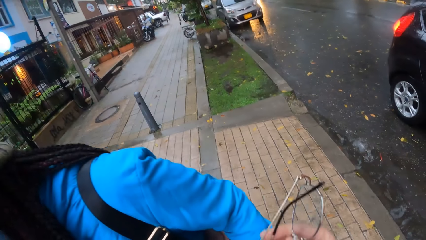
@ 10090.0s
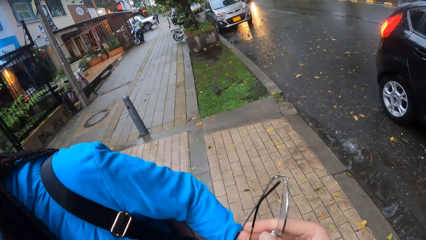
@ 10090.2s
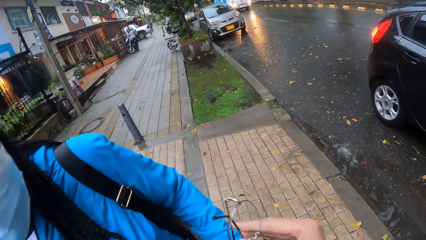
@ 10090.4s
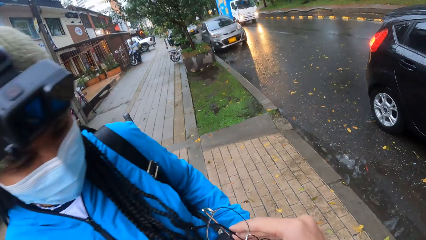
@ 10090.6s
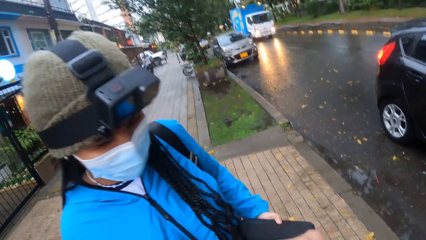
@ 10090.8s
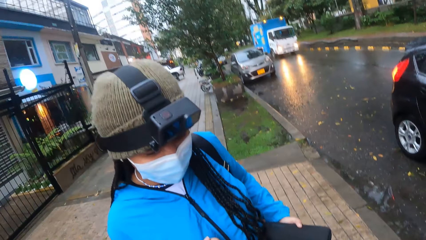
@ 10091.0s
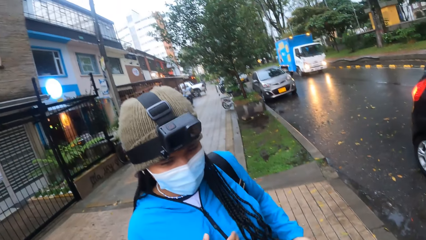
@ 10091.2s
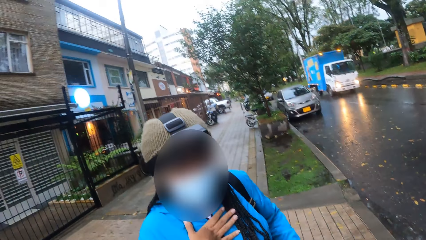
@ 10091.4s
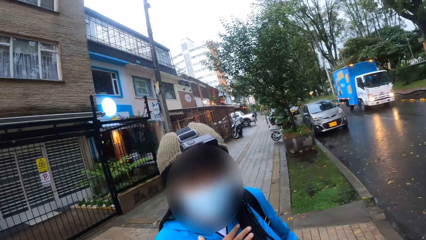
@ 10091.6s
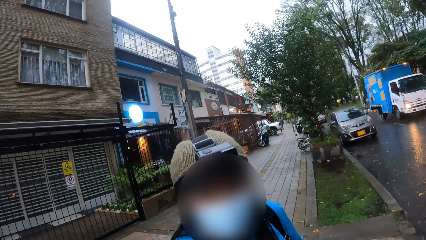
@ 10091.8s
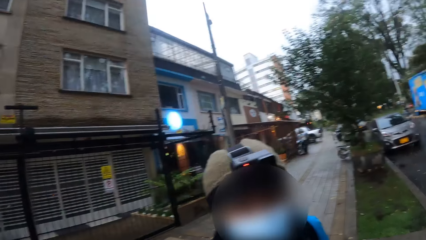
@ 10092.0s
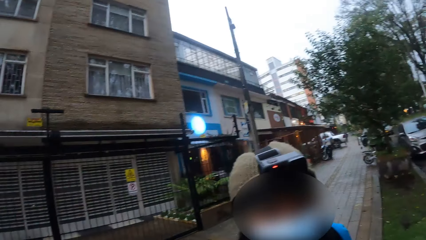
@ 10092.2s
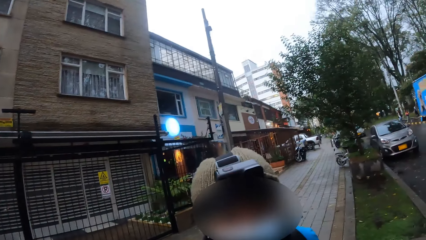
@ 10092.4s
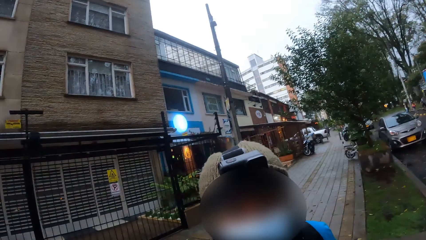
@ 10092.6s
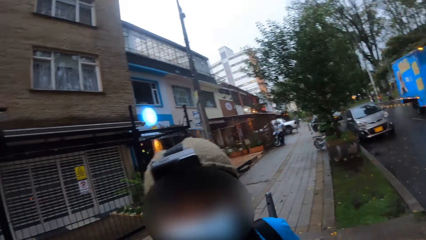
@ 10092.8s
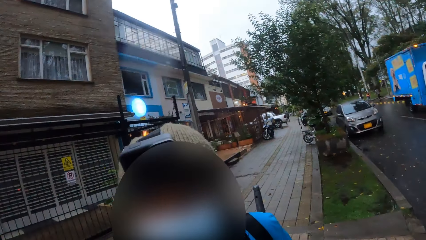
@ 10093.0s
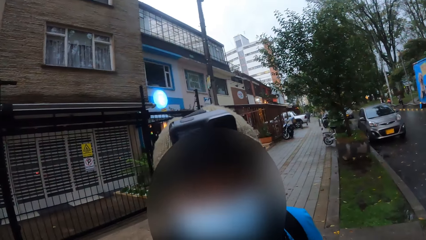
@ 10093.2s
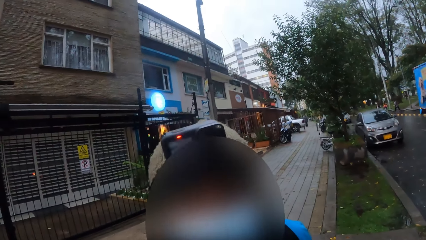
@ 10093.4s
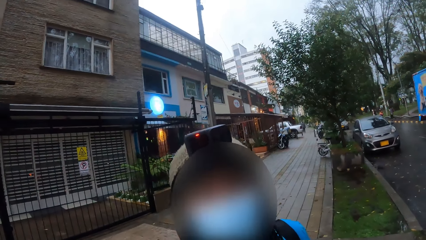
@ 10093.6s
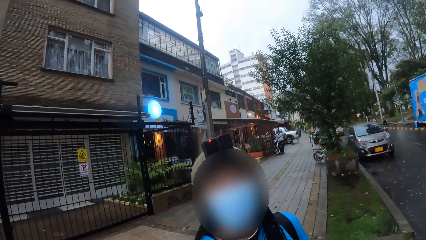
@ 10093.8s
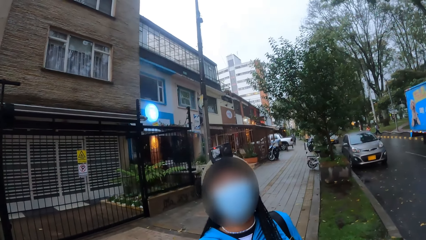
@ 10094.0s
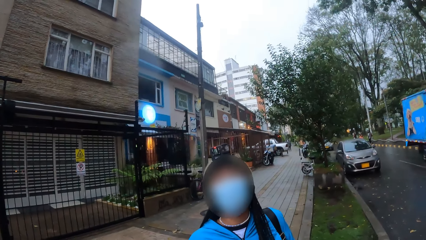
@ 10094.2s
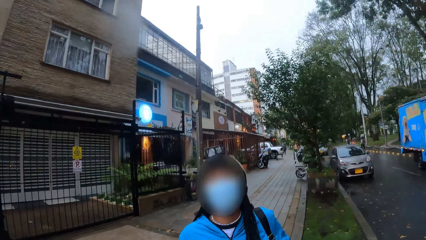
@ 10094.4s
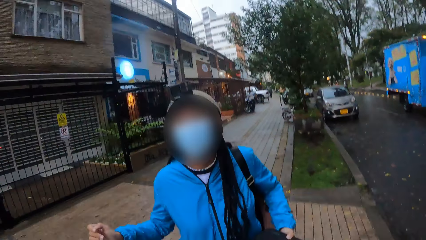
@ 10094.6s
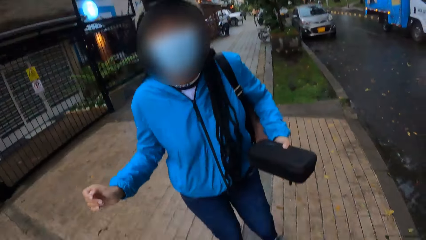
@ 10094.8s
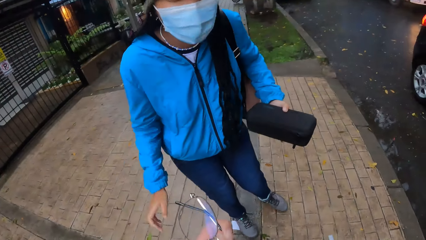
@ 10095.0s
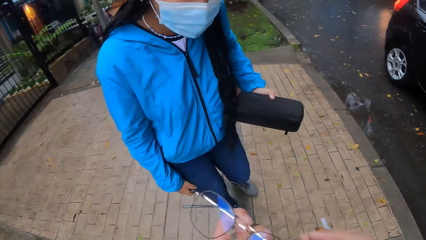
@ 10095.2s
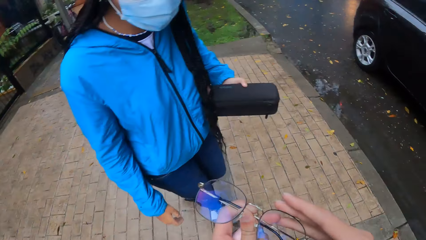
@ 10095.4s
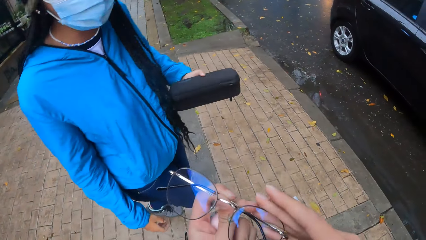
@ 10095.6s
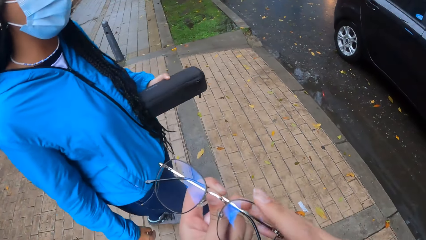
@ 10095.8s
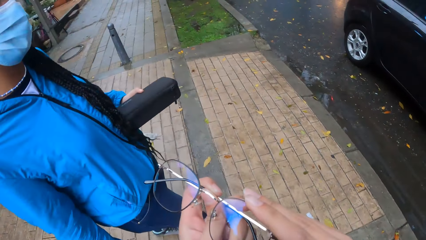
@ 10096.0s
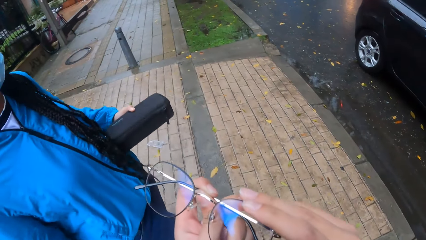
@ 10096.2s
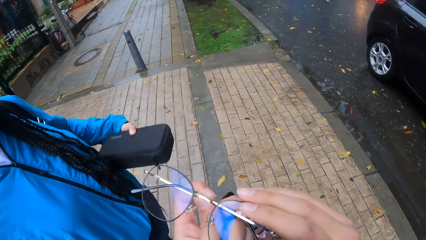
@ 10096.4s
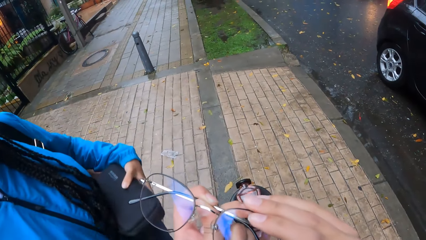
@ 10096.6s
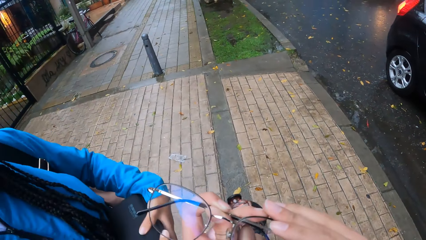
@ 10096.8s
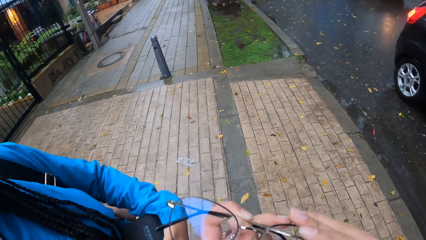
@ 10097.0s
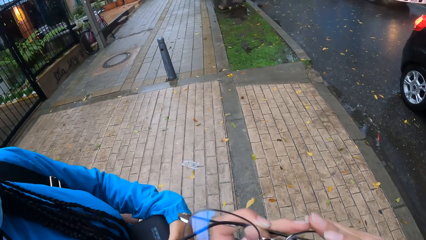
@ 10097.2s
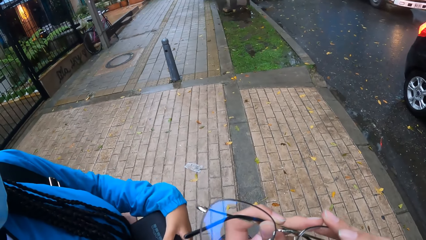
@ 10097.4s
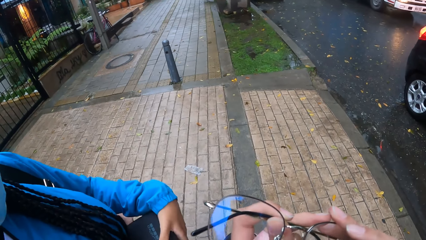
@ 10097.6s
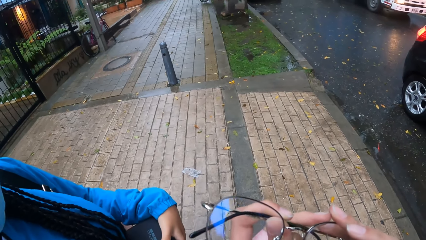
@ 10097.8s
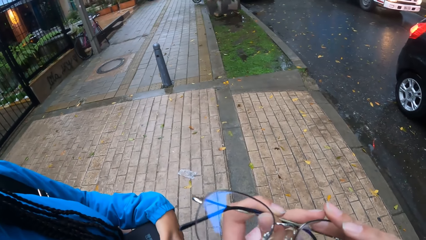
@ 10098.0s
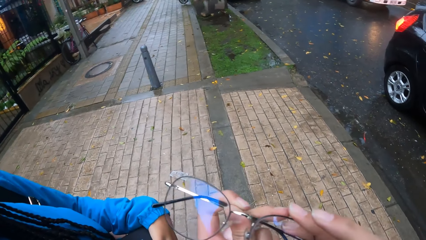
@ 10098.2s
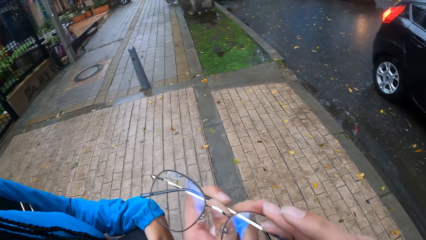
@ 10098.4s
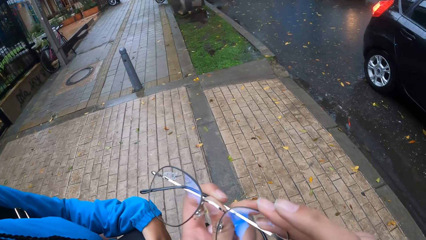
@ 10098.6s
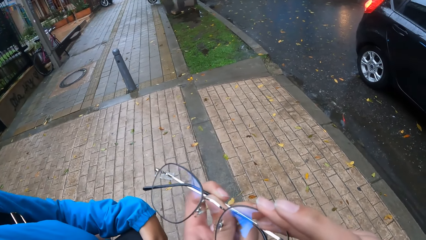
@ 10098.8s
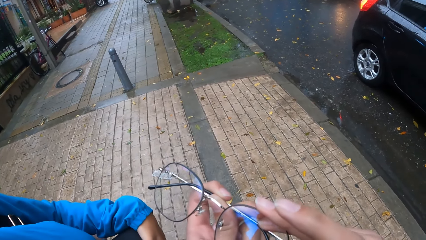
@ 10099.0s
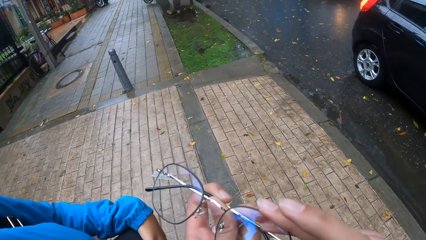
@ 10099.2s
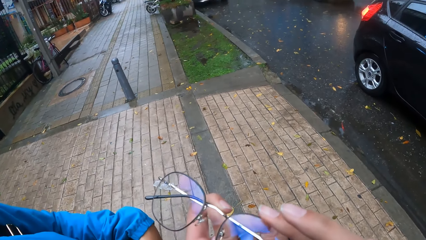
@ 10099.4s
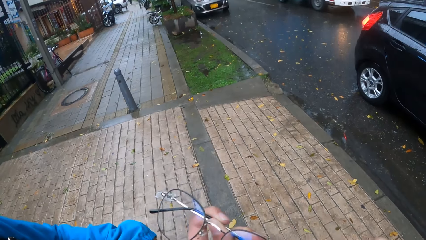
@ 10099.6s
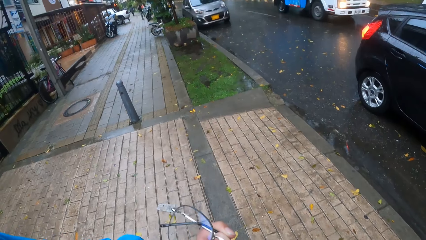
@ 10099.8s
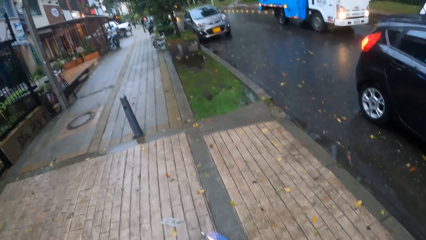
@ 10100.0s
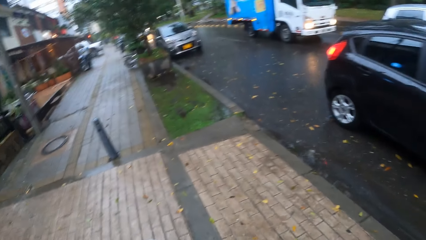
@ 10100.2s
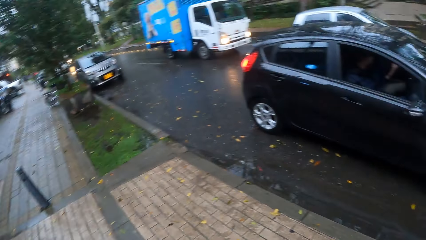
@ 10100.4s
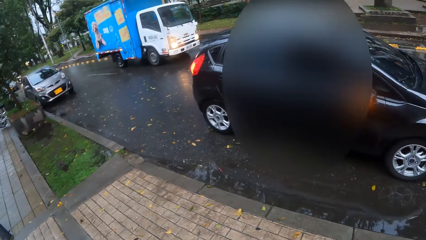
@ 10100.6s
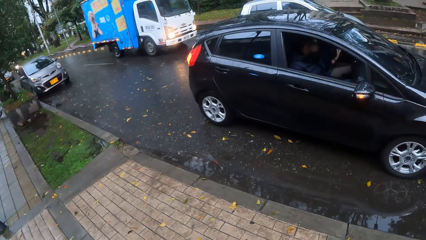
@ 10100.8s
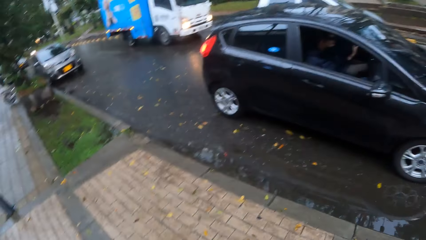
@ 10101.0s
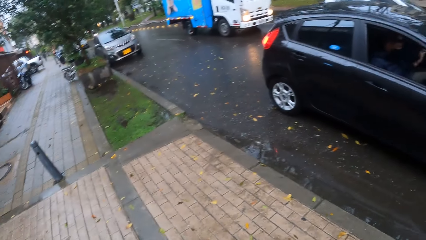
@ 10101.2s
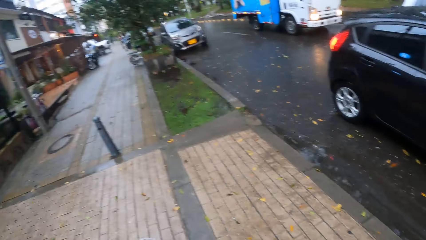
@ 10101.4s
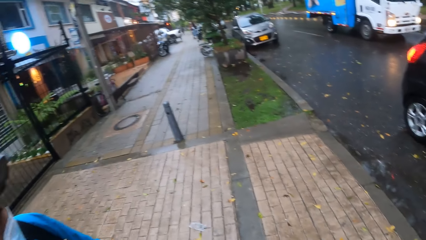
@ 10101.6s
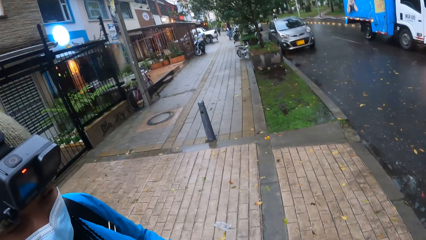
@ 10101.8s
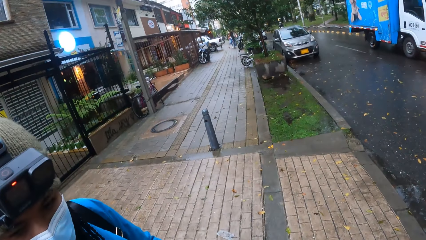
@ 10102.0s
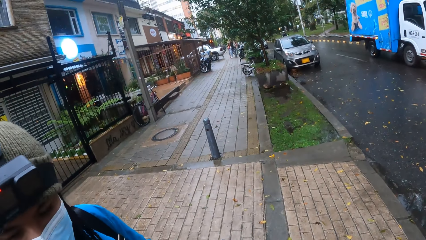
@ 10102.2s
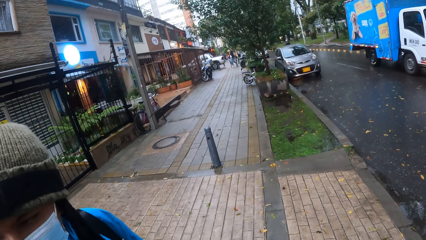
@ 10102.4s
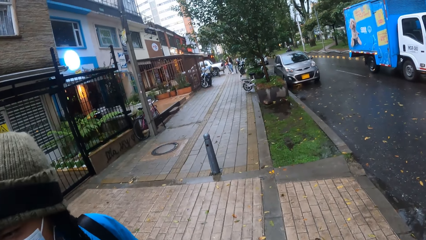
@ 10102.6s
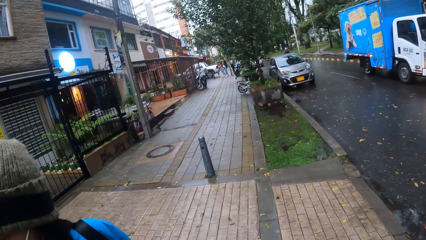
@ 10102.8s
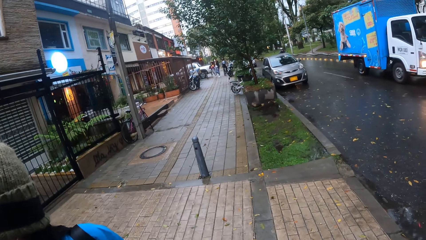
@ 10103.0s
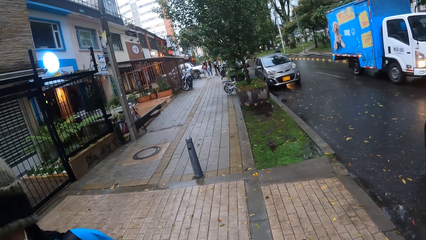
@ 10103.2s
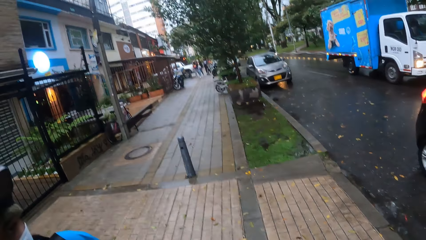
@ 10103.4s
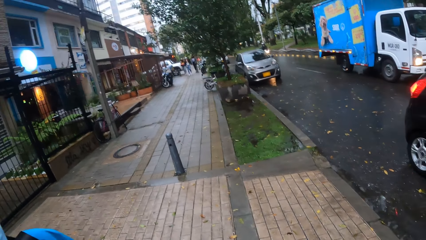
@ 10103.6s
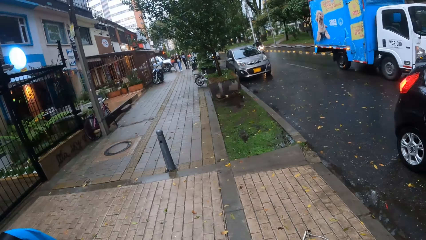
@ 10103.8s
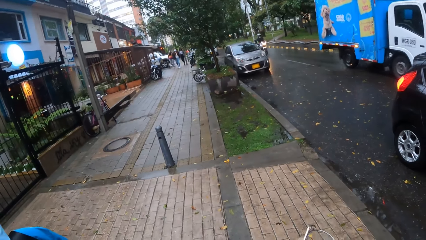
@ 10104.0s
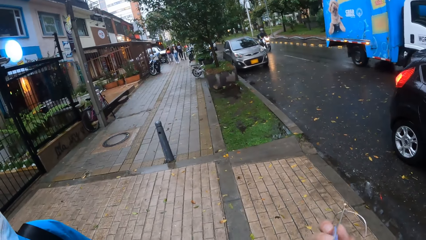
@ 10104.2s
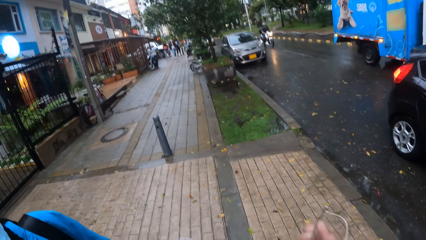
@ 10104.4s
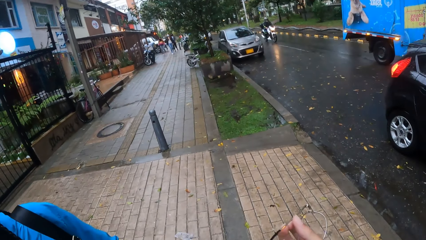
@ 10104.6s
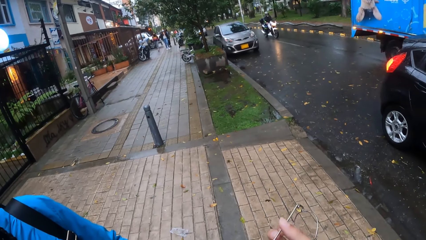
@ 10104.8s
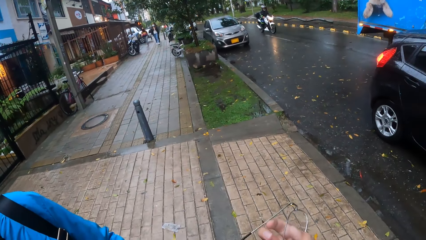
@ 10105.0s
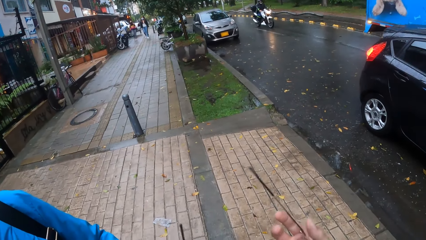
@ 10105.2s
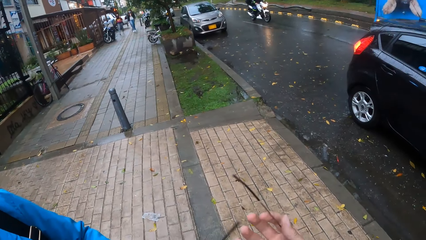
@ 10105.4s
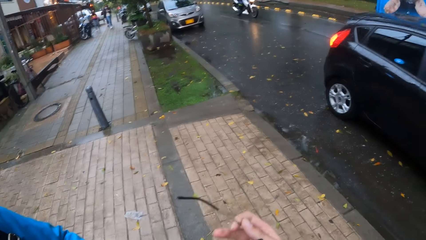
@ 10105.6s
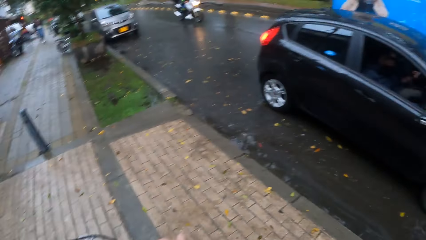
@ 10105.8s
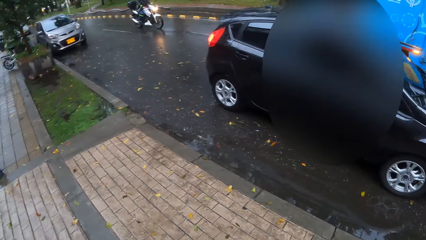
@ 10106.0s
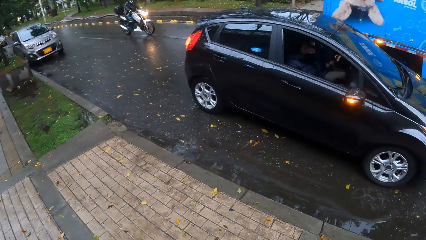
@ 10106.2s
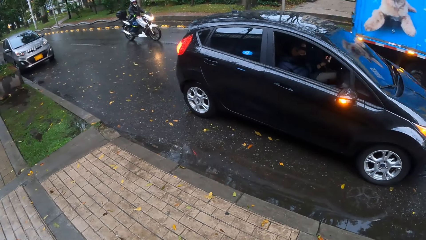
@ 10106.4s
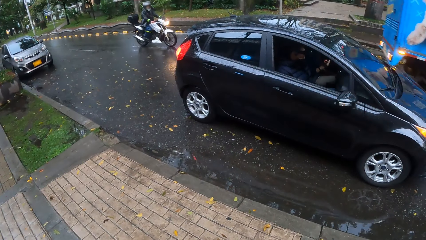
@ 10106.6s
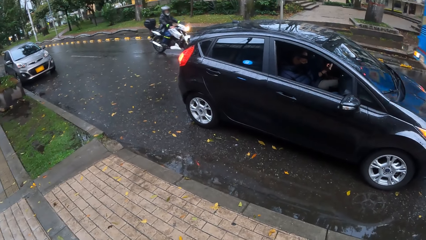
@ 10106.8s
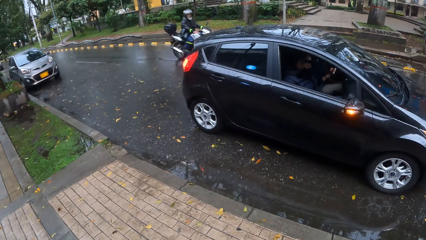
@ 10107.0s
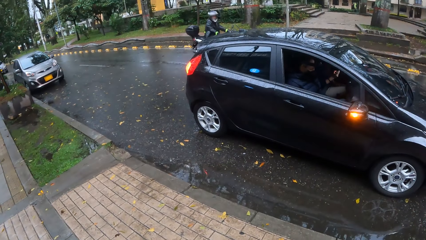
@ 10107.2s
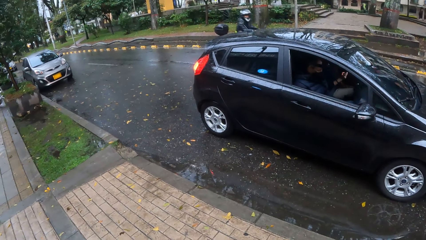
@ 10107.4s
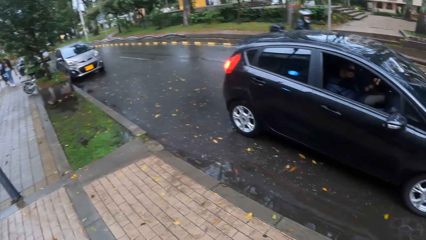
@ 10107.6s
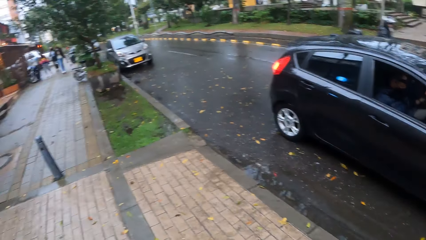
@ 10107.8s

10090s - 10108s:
The camera wearer adjusts glasses. They converse with a person. They hold a pair of glasses with both hands. They look around in the compound. A truck drives past the car. The camera wearer adjusts the glasses and looks around in the compound. A white motorcycle rides past the car.
